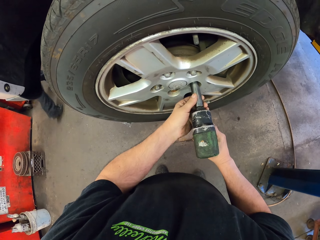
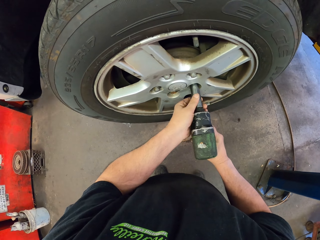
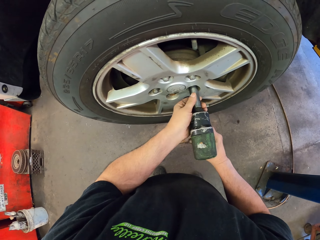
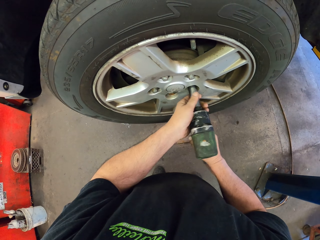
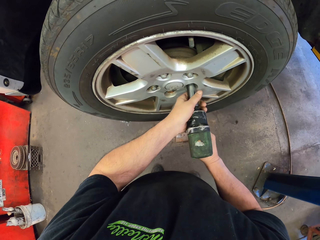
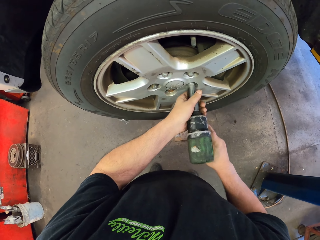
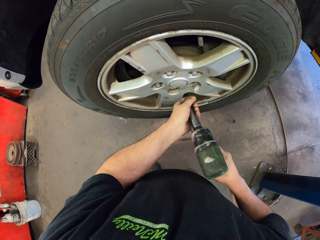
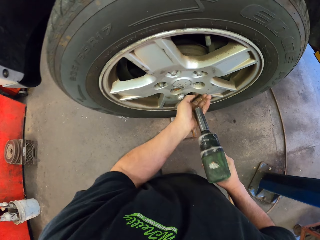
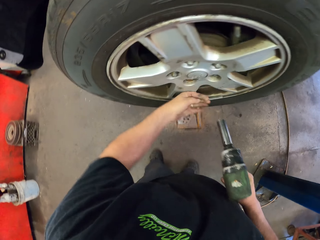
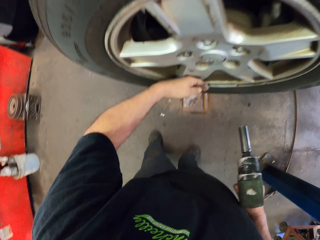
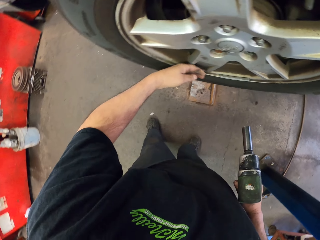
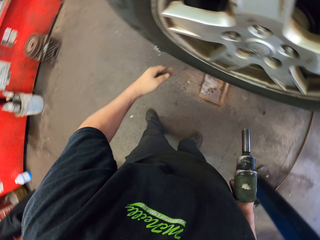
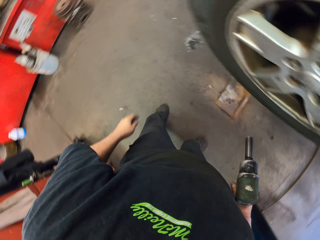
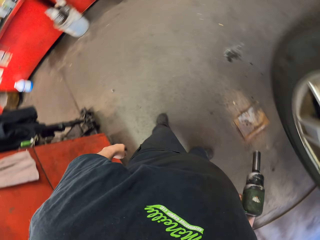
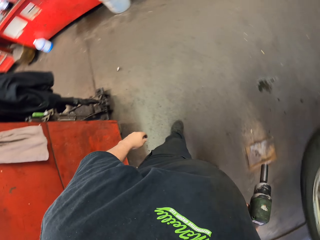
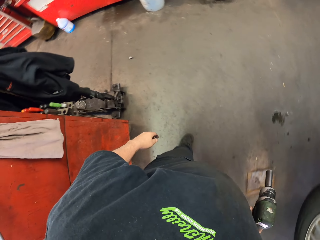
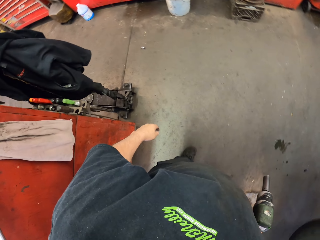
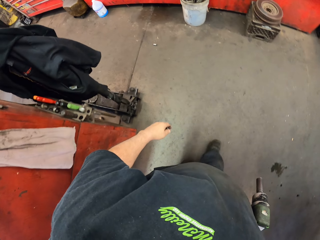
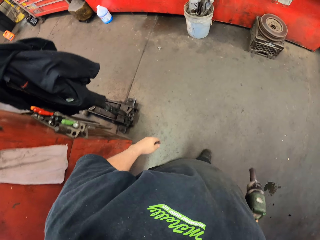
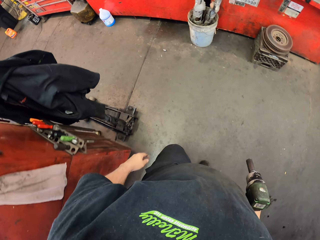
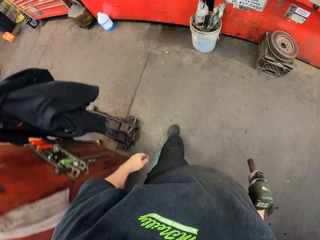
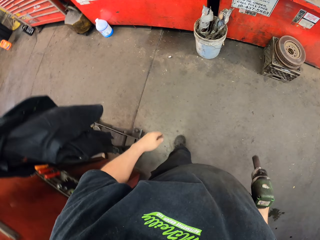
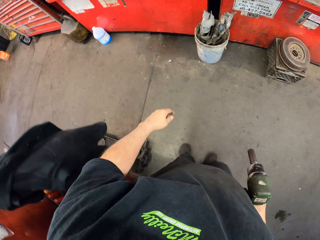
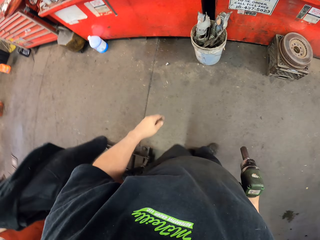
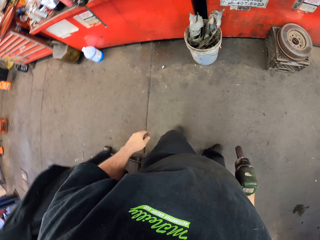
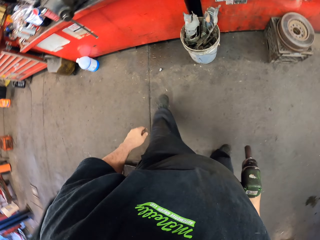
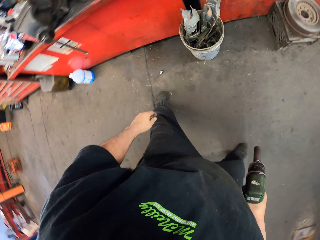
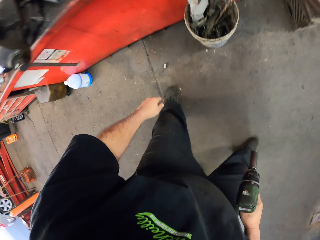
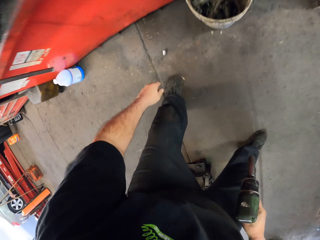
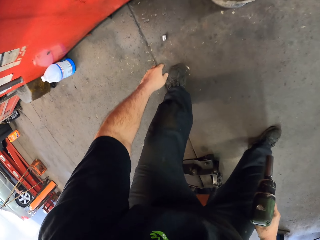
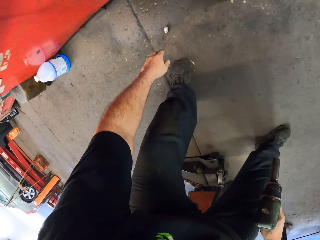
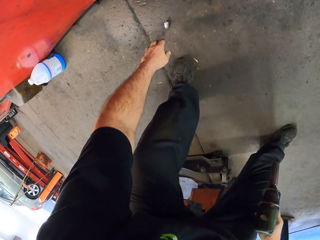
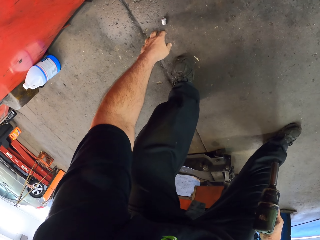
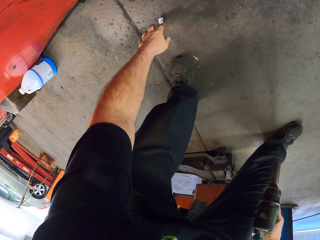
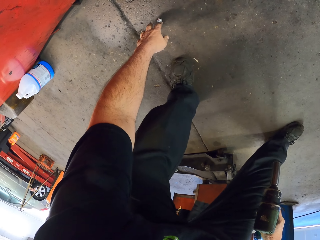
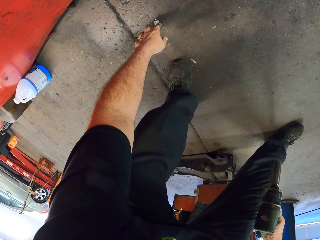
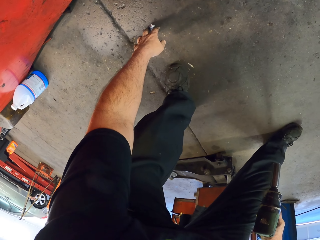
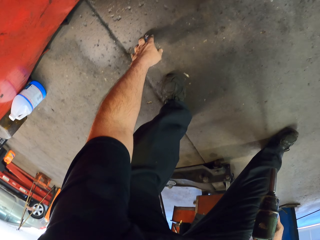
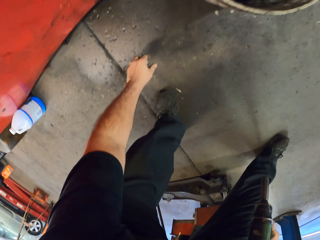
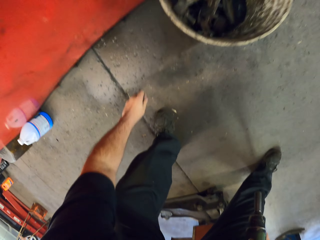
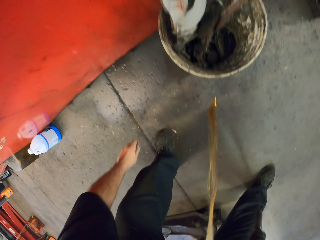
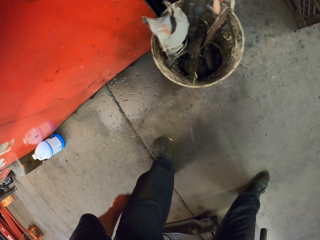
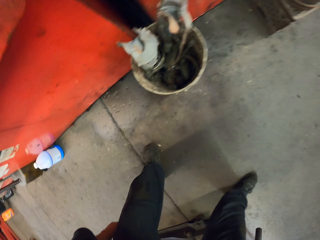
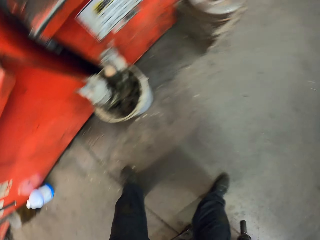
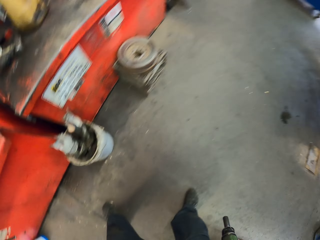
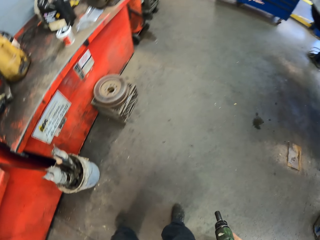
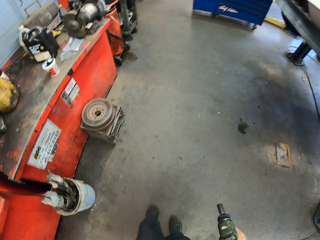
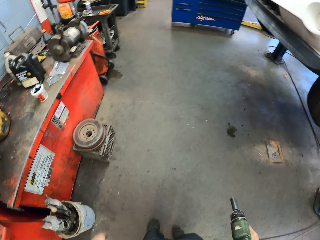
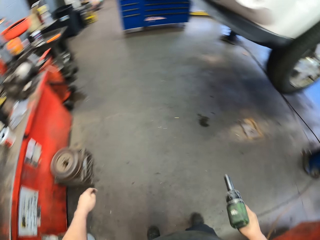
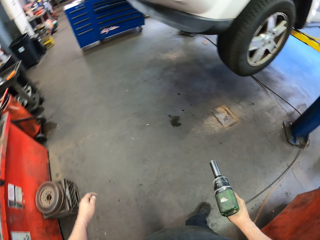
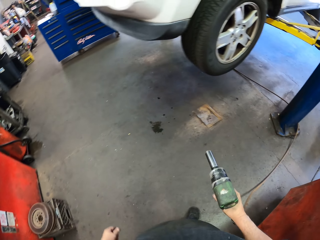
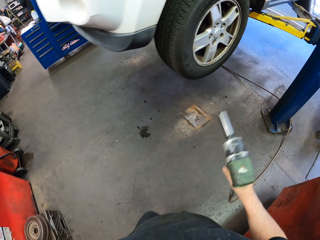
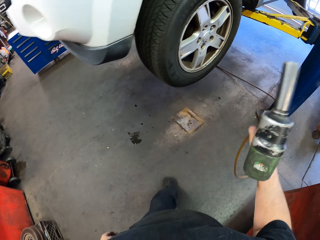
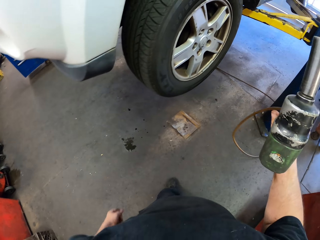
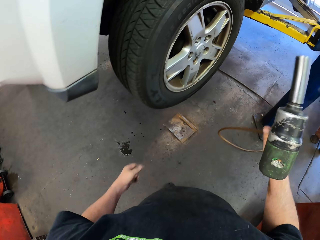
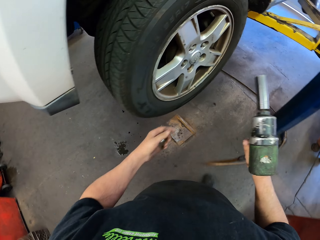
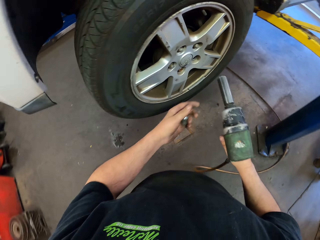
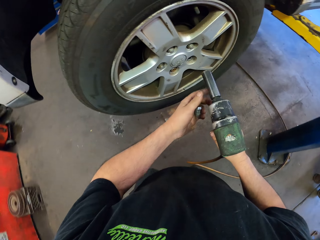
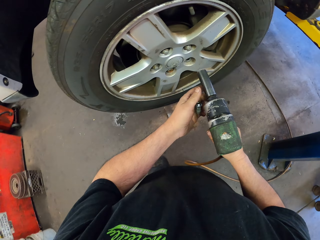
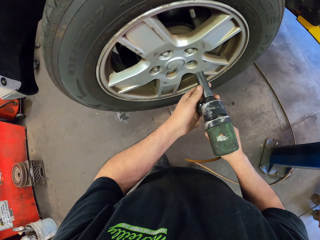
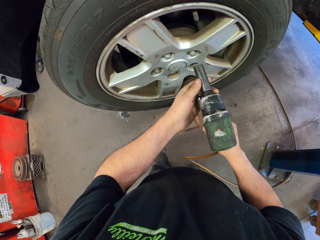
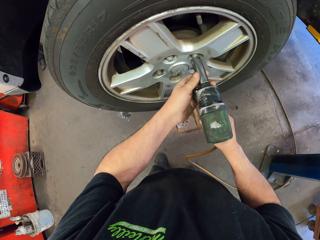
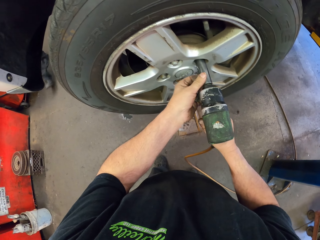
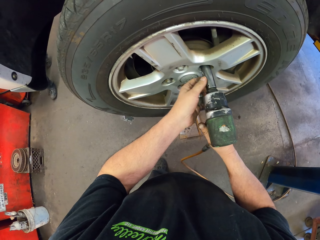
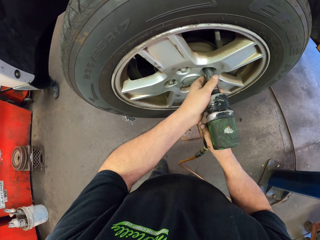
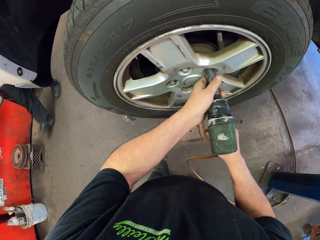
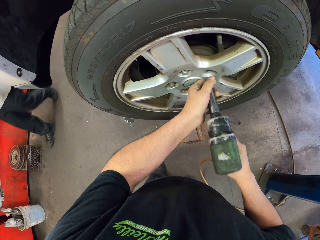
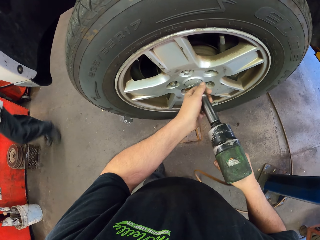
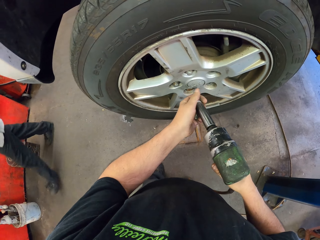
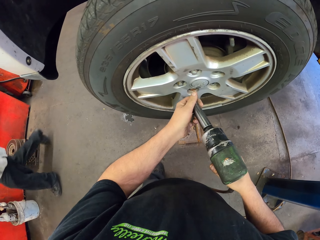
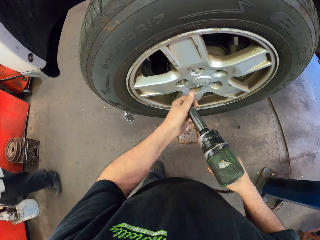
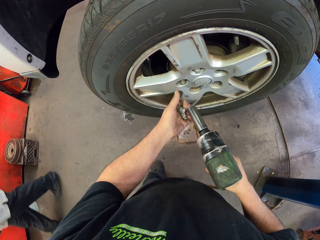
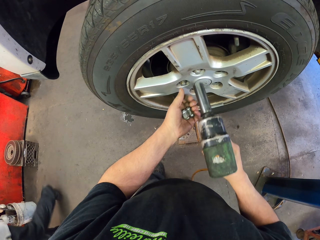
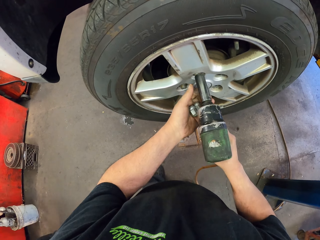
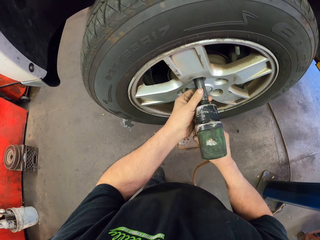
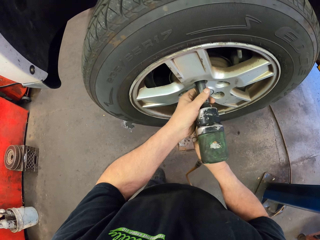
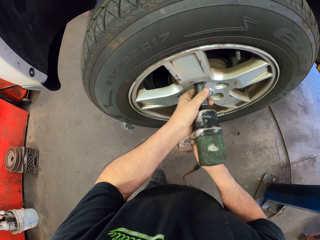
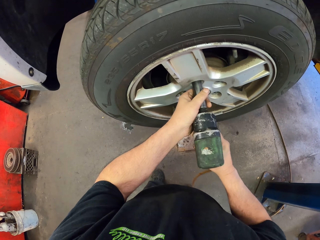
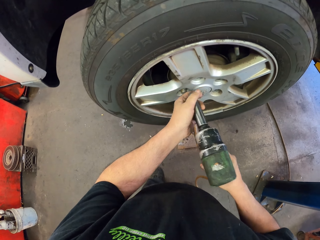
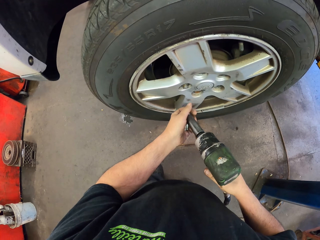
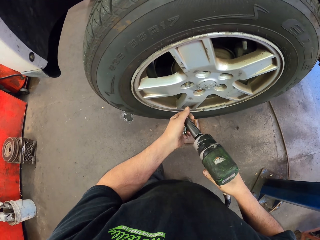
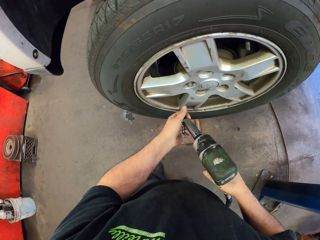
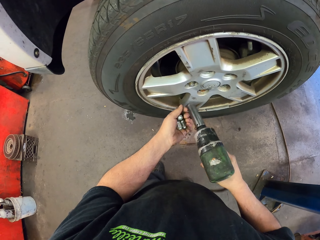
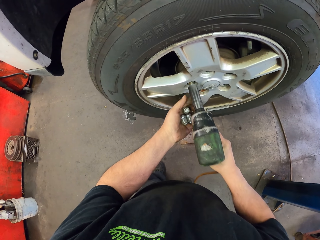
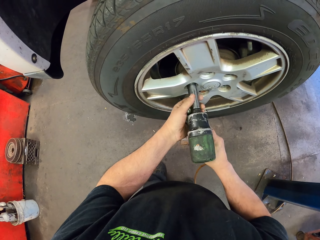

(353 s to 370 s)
The camera wearer removes the nut from the car tire wheel. They drop the nut on the floor, walk towards the nut on the floor, and pick up the nut from the floor. They walk close to the car tire in the room. They fix the car wheel with the drilling machine. A man walks in the room.

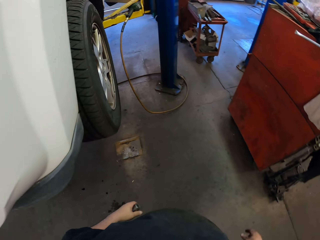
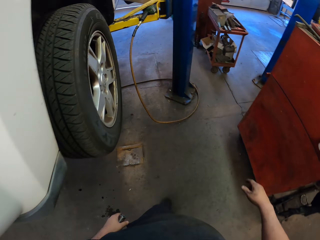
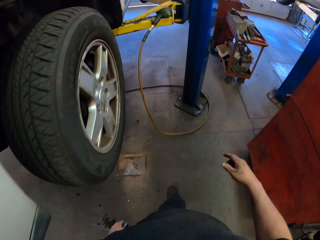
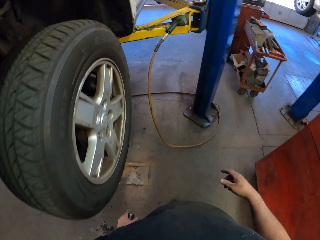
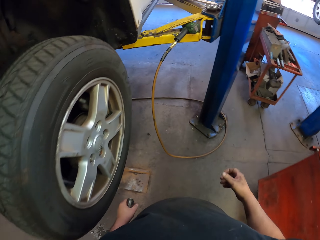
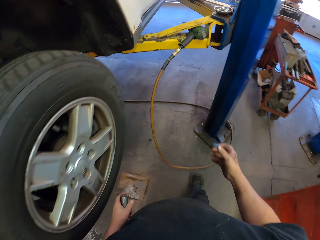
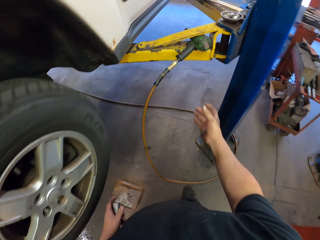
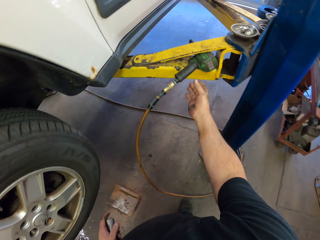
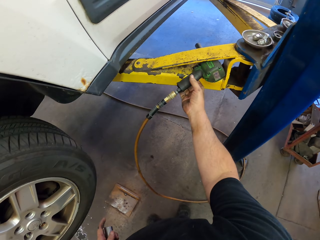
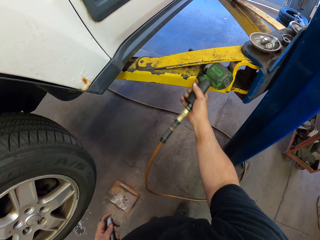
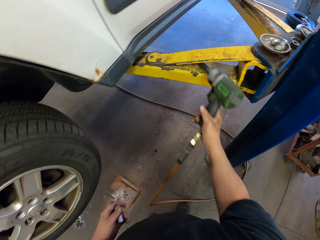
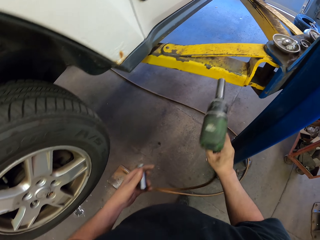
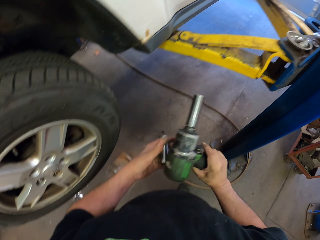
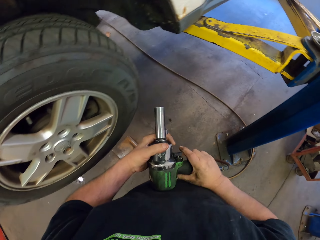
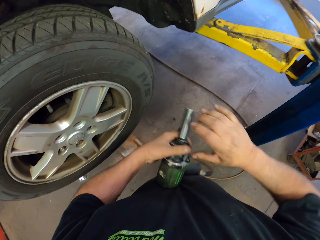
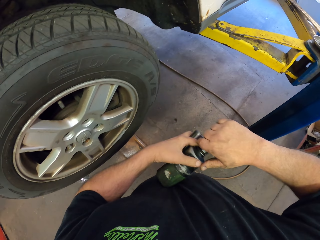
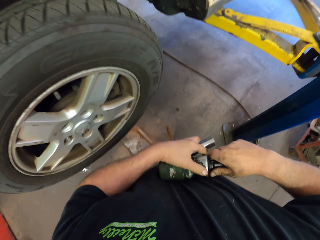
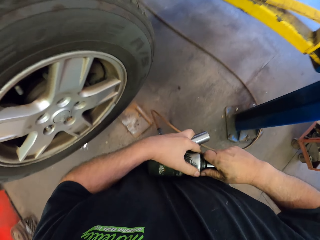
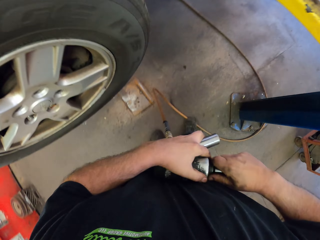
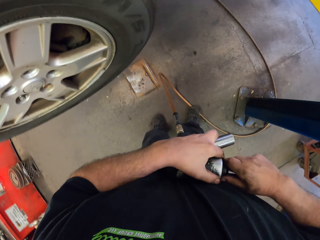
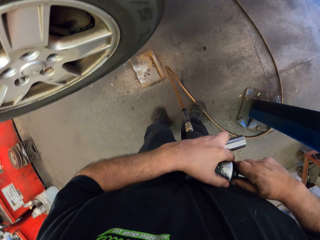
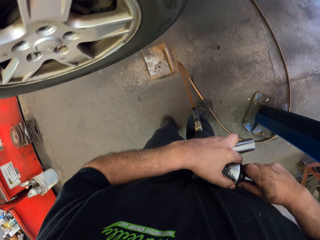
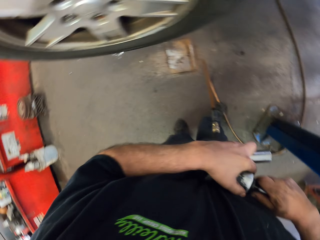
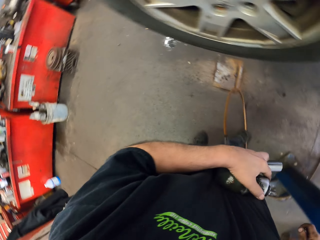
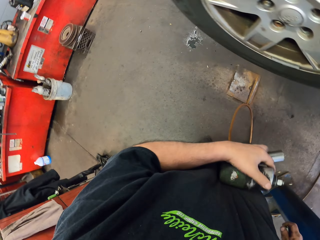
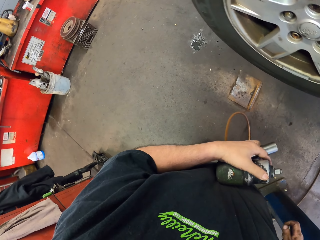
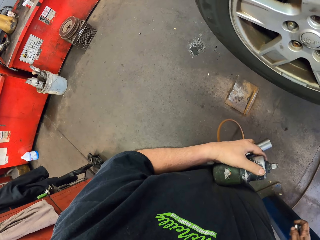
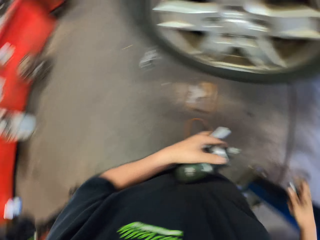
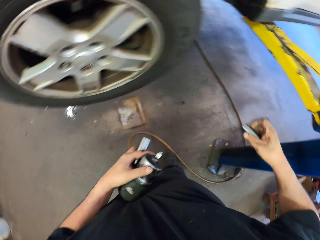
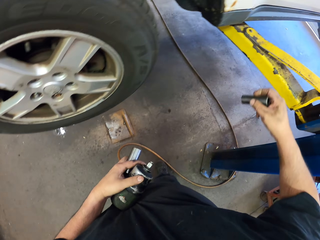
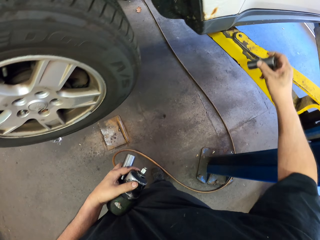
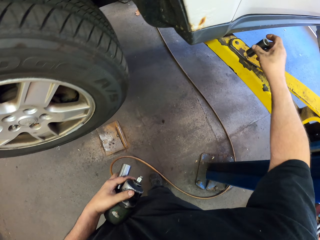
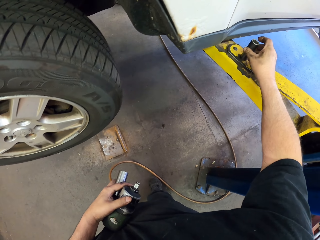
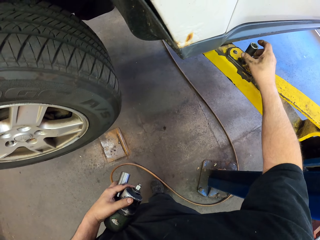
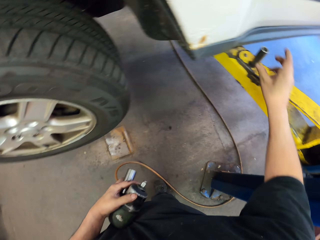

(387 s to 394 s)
The camera wearer takes the drilling machine from the metal stand. They fix the drilling machine with both hands. They remove the drill bit.
